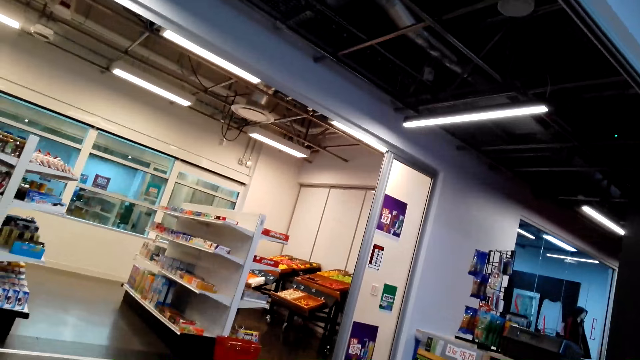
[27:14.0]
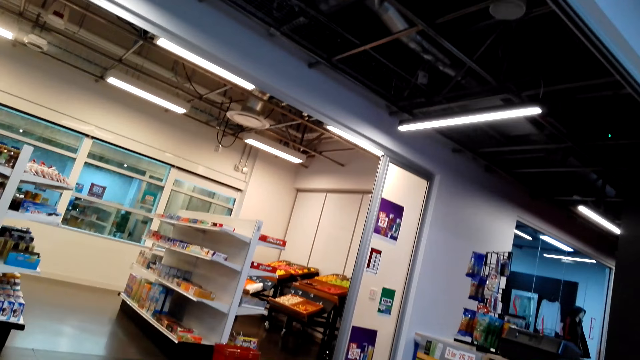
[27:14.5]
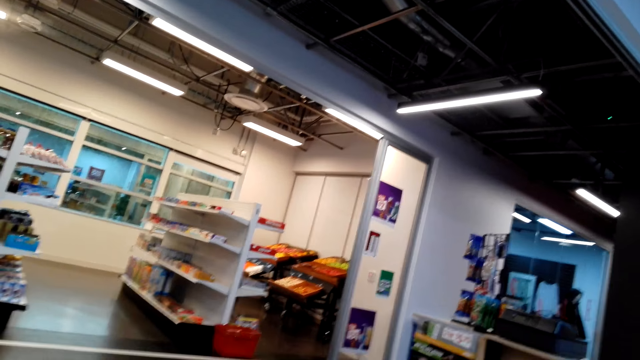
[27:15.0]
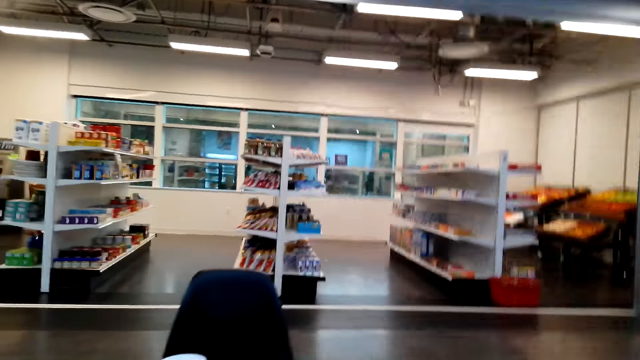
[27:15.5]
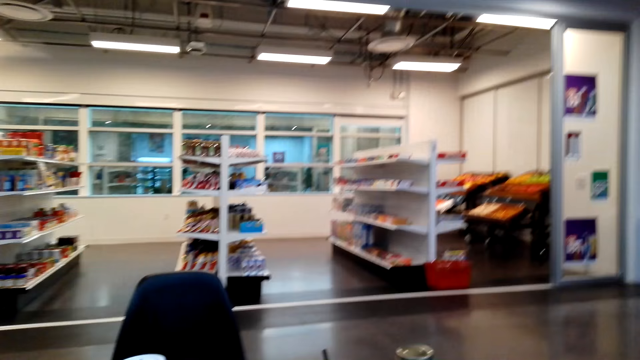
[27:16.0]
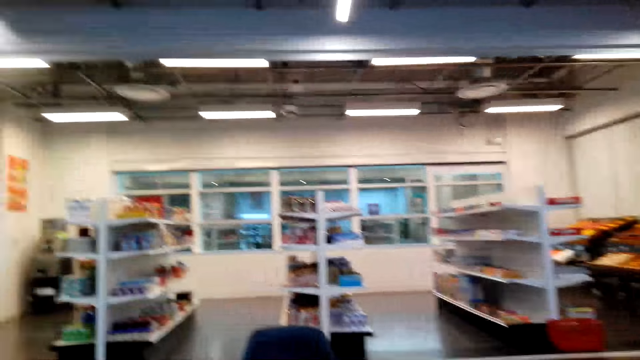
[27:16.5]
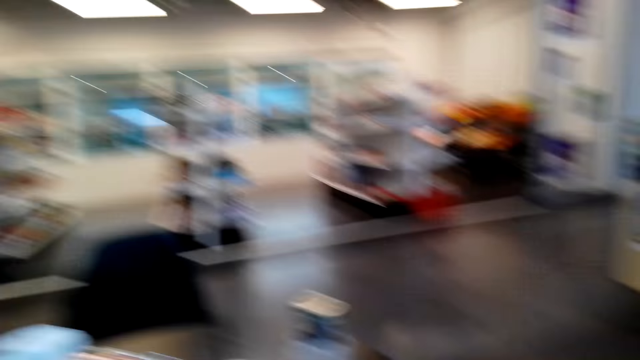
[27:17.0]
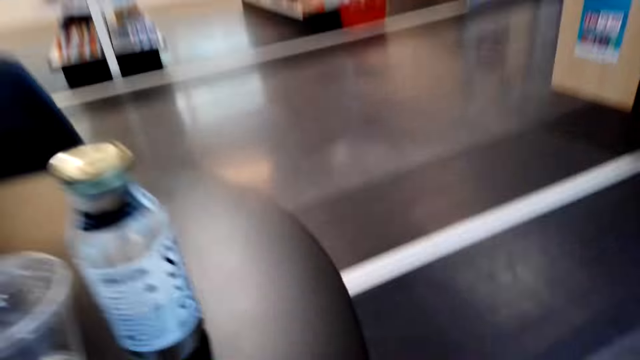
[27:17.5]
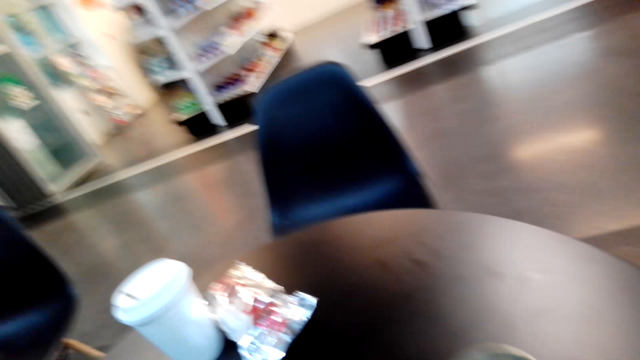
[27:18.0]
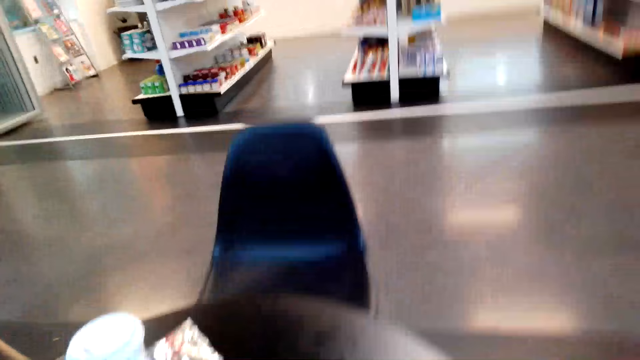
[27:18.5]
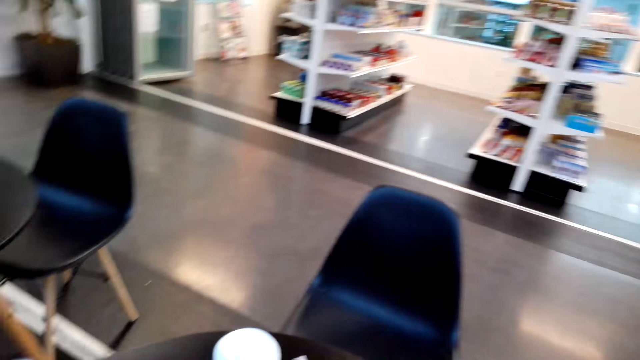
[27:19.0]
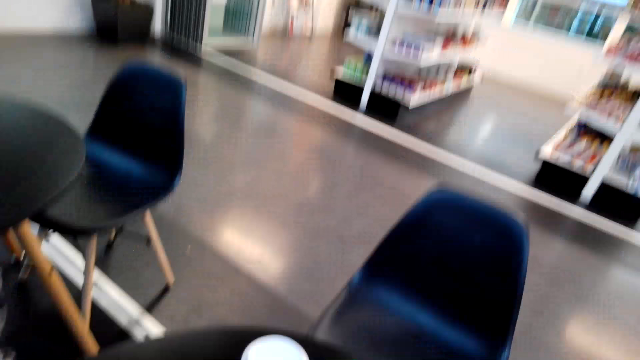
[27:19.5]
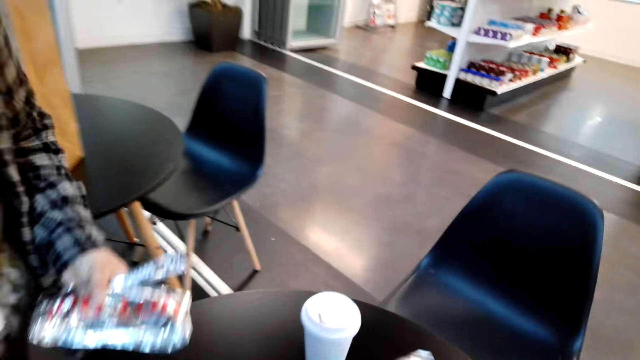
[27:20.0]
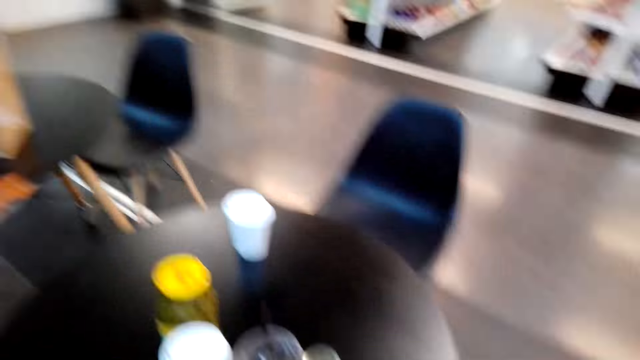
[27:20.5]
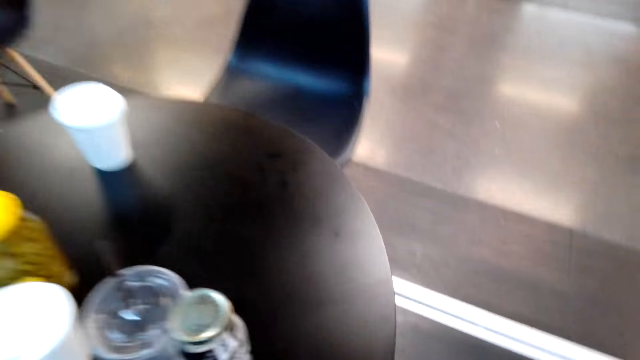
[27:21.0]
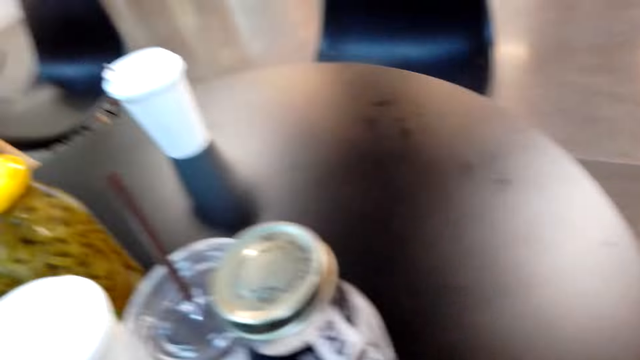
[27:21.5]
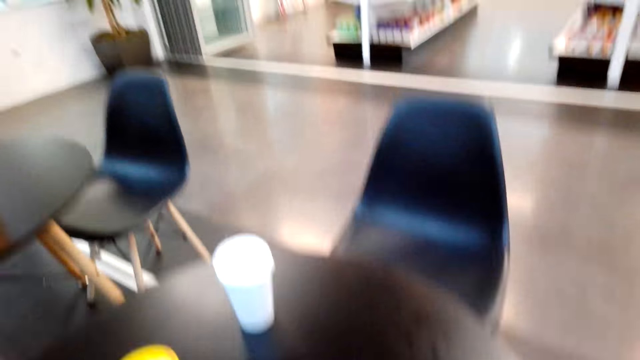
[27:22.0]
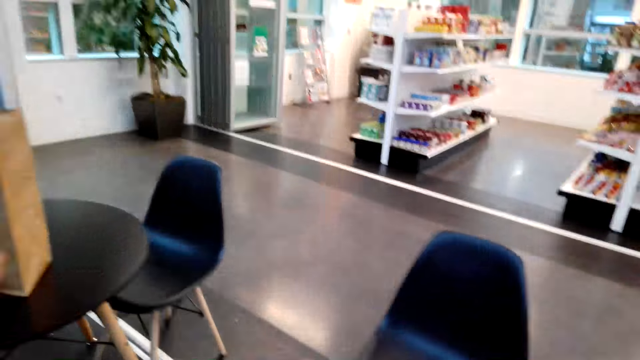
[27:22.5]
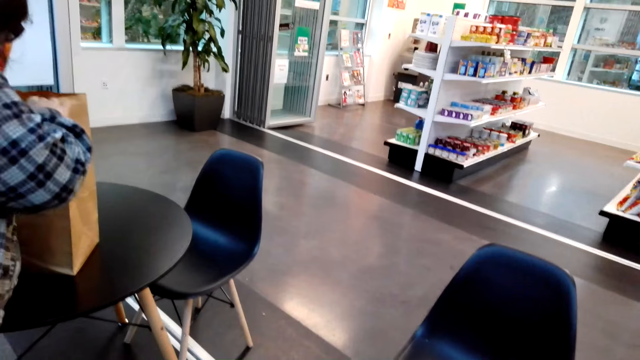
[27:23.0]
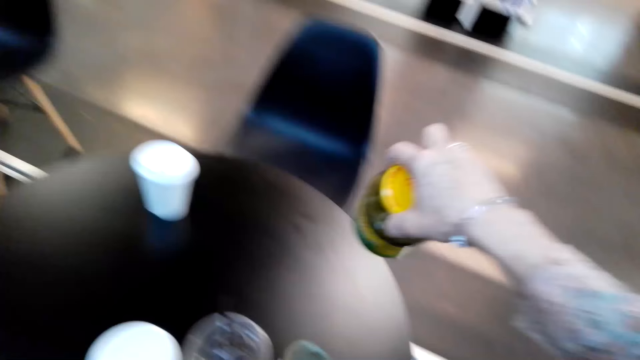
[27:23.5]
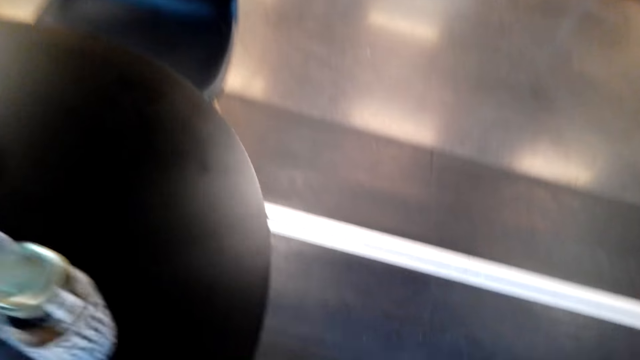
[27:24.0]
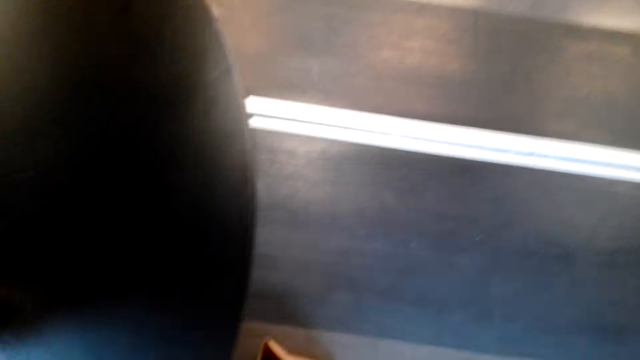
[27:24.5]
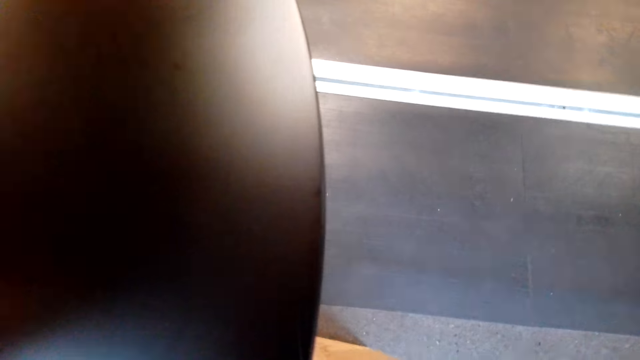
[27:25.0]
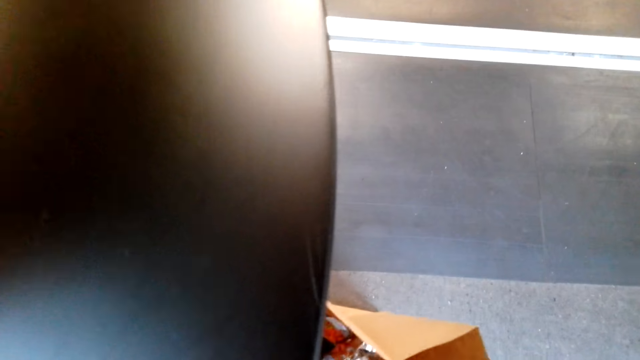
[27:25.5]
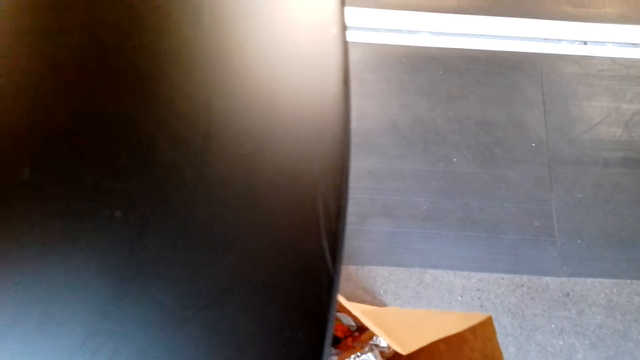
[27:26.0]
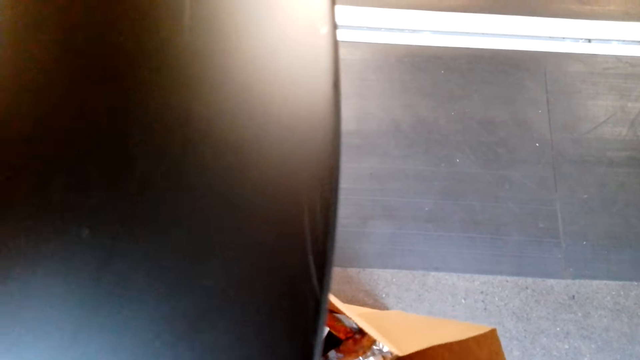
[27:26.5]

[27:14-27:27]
A person picks up something. The camera wearer picks up a packet of something from the table. The person picks up a bag. The camera wearer picks up a can. They pick up a bottle from the table.

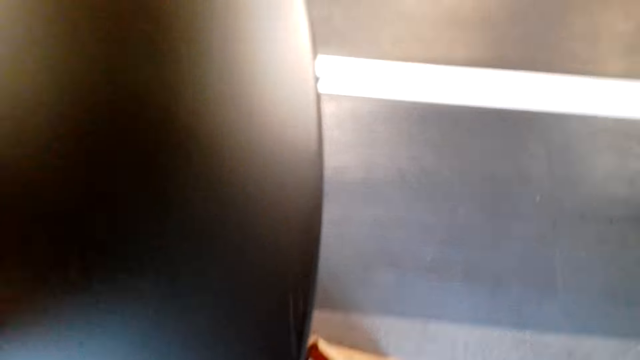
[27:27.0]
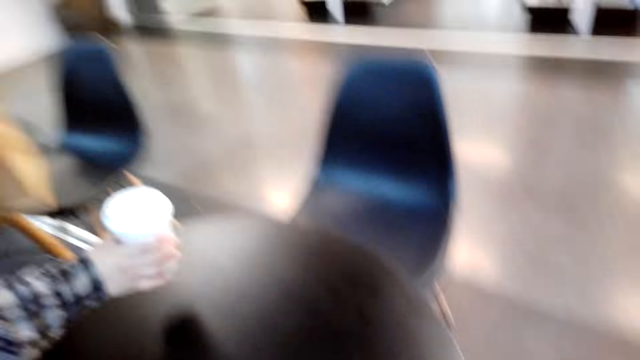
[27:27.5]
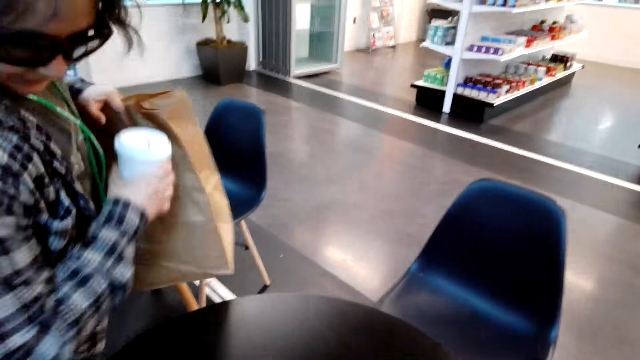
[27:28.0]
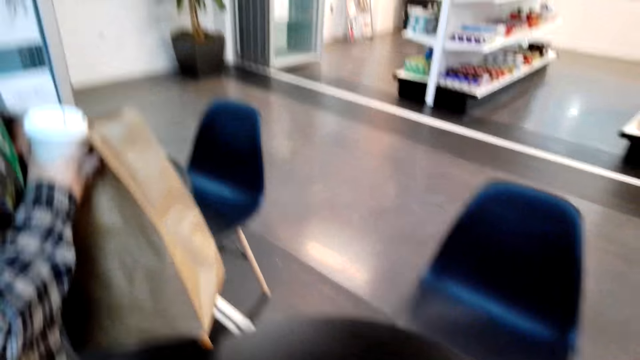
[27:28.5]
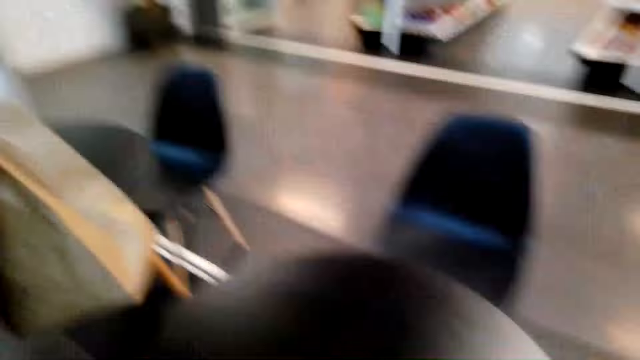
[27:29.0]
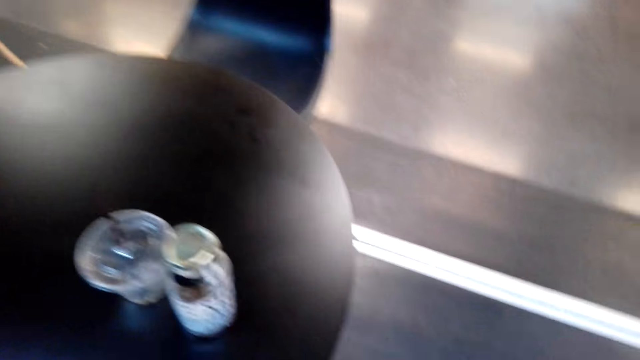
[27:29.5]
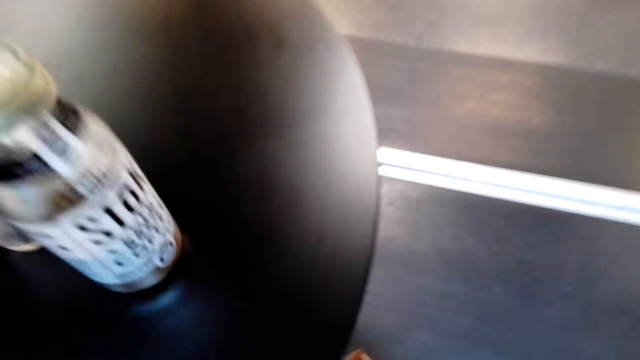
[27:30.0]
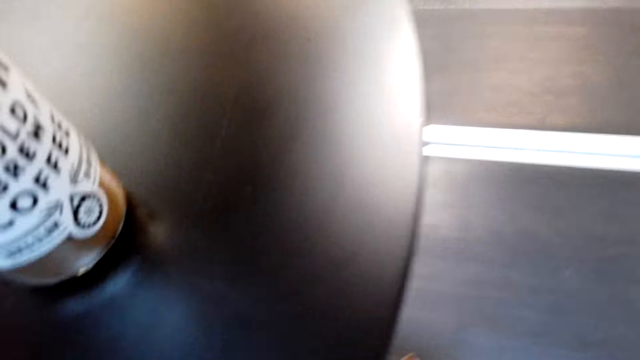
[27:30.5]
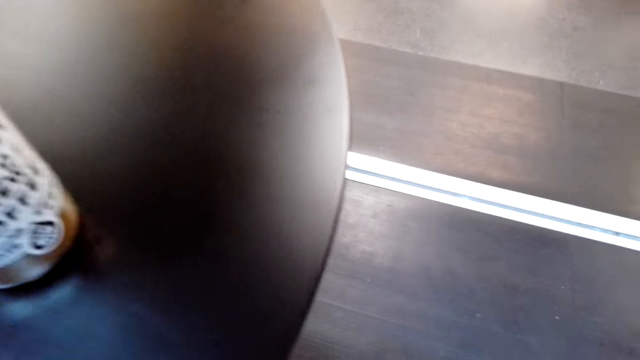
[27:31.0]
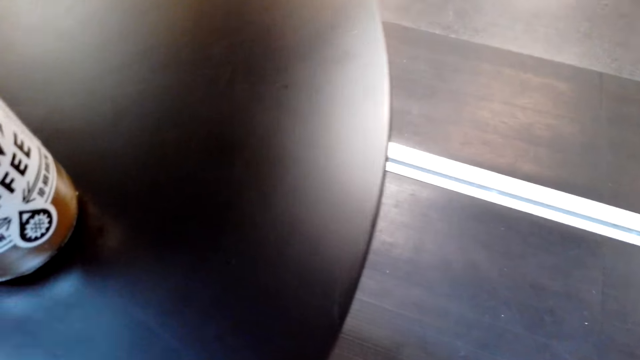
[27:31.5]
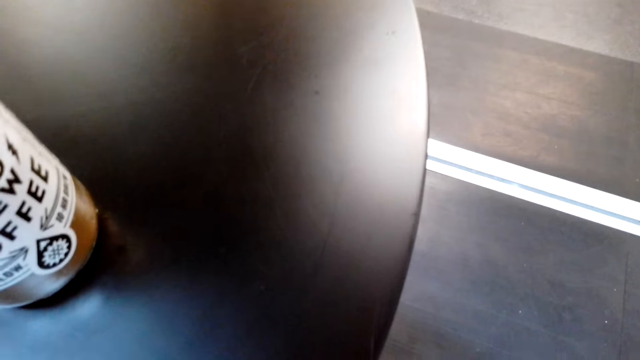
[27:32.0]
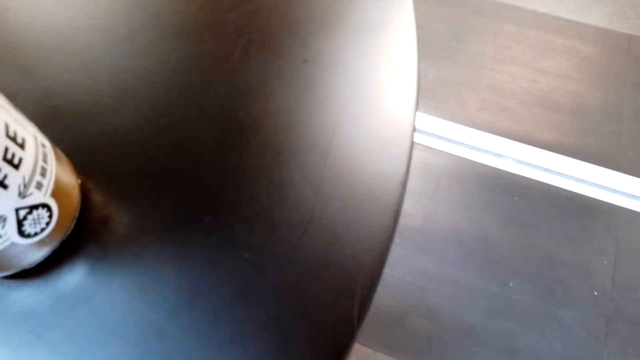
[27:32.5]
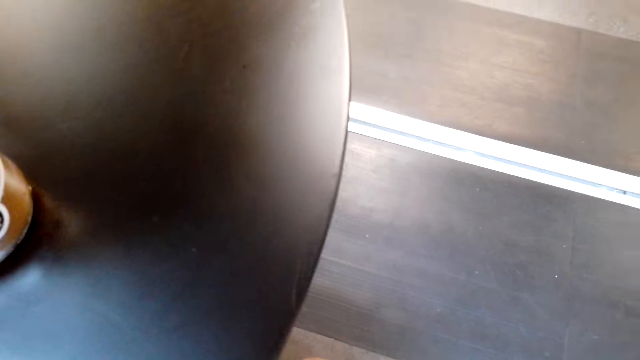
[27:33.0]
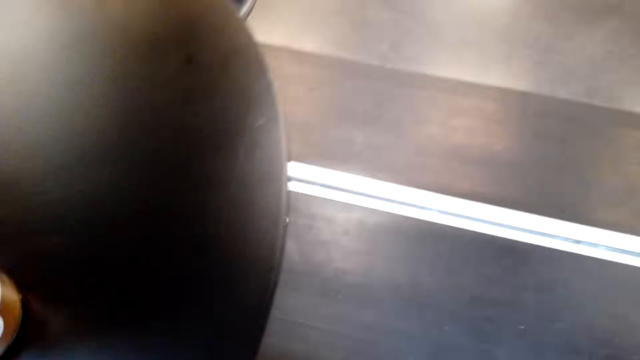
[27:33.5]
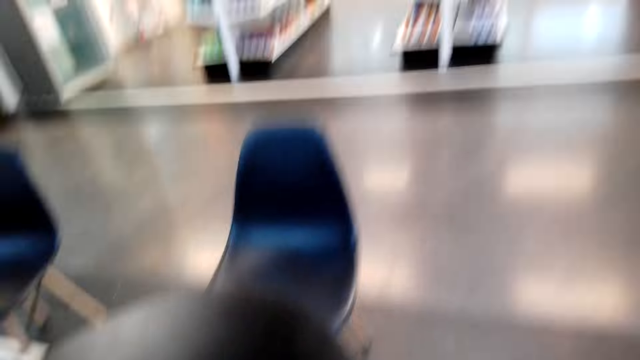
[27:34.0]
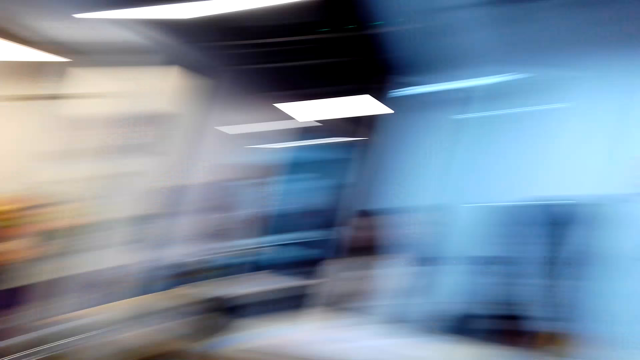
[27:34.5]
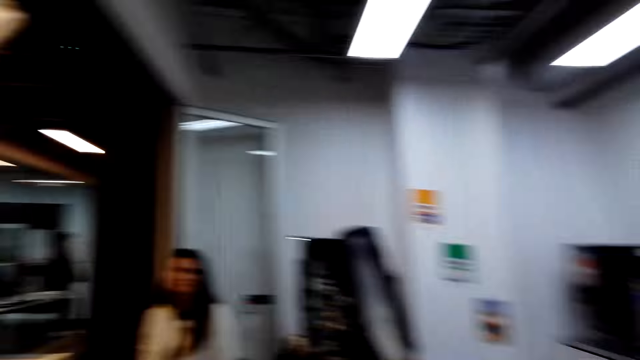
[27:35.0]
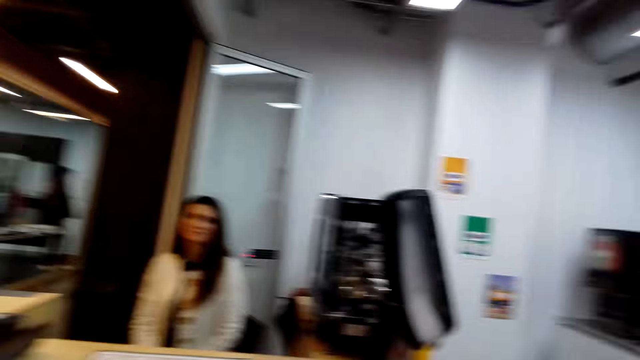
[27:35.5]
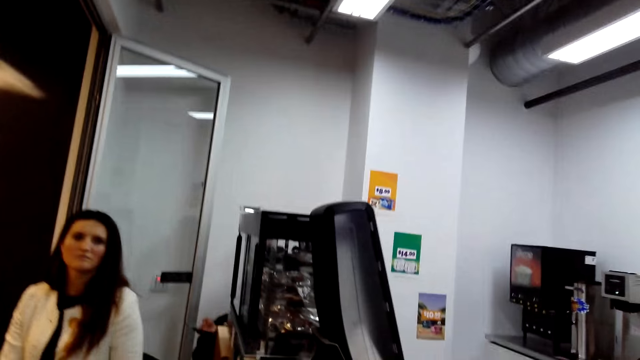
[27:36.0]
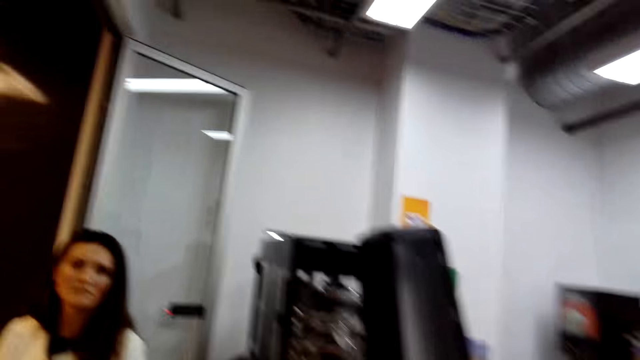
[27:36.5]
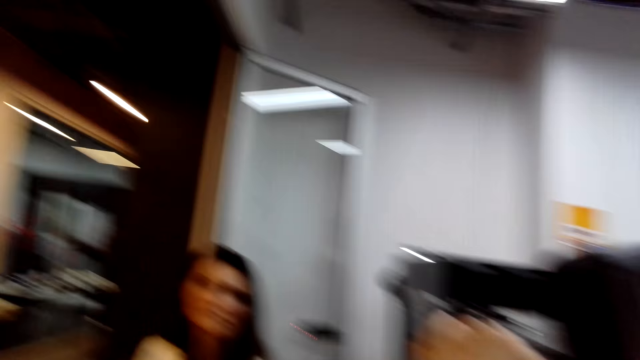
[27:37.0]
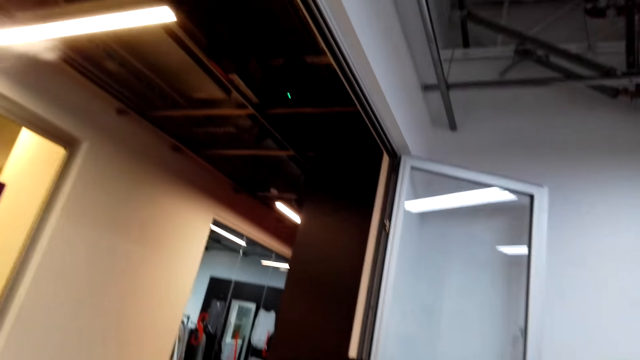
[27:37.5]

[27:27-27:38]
The camera wearer puts the bottle in the paper bag. A person picks up a bag and picks up a drink. The camera wearer converses with a lady.
